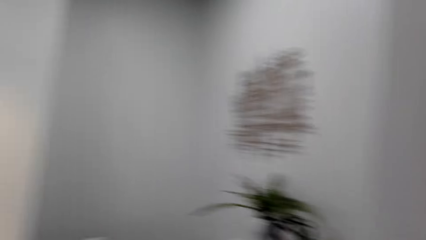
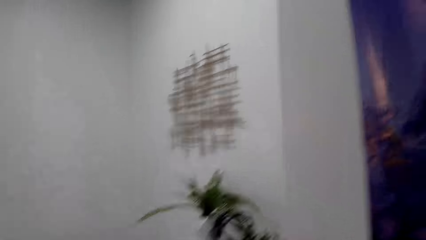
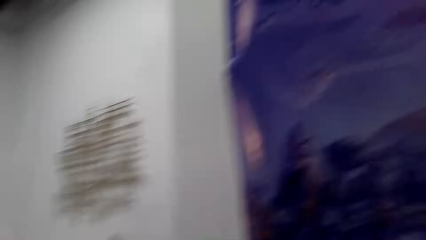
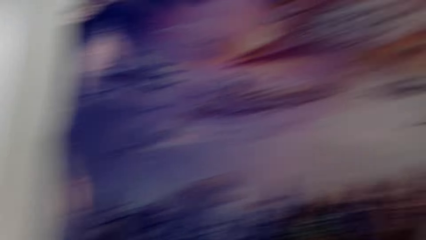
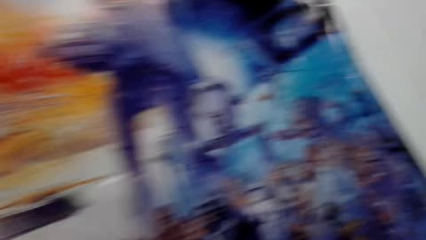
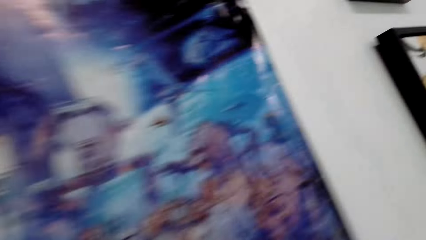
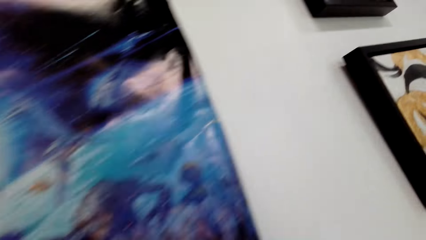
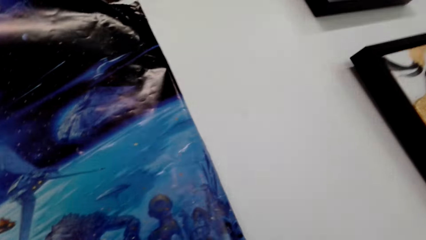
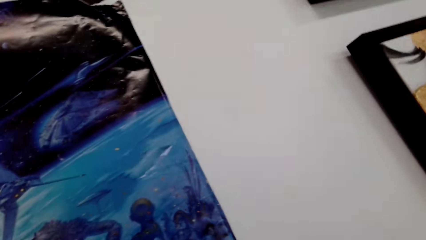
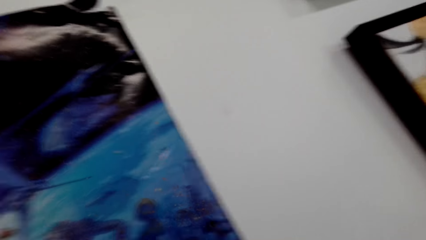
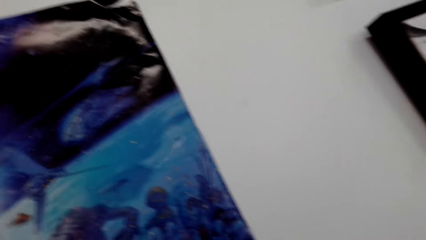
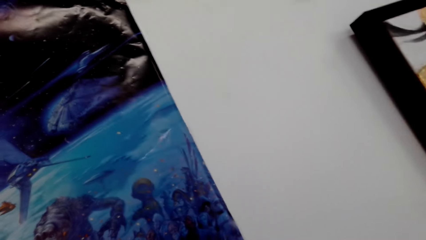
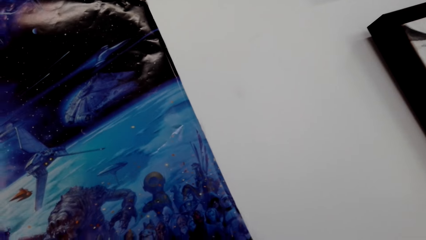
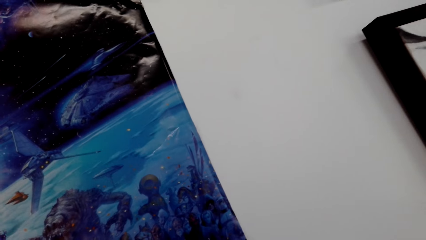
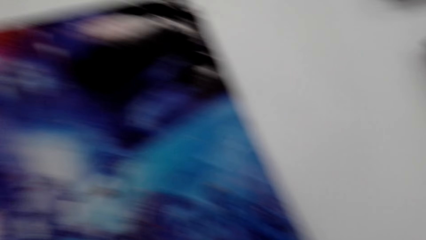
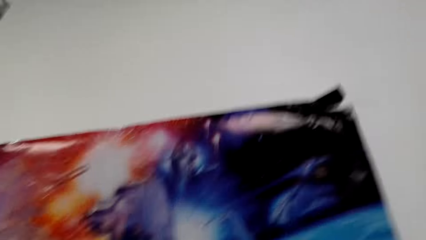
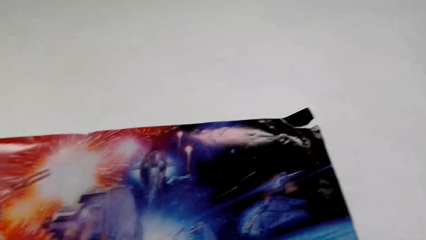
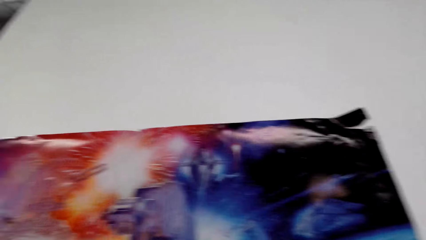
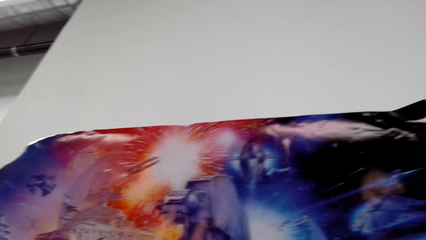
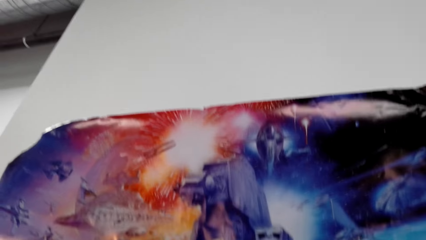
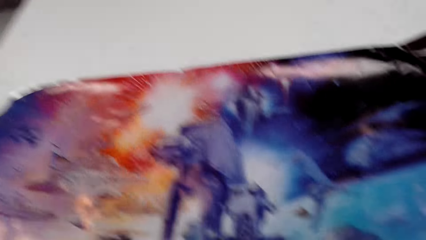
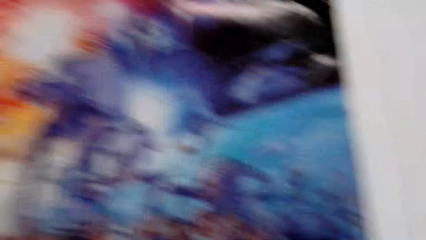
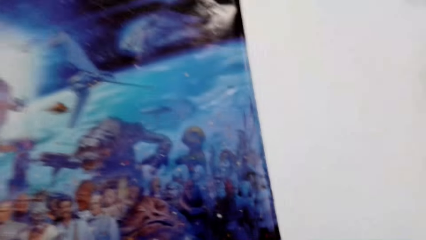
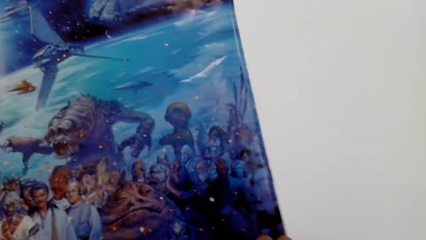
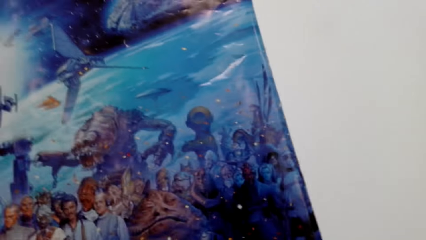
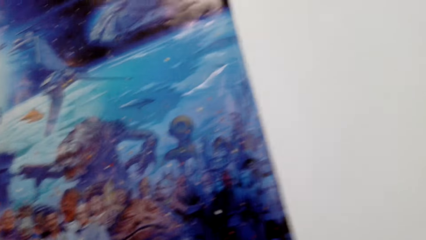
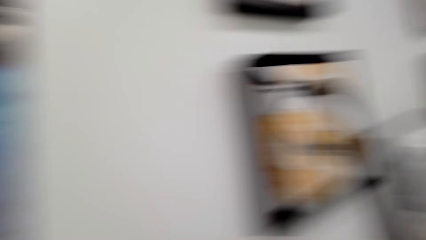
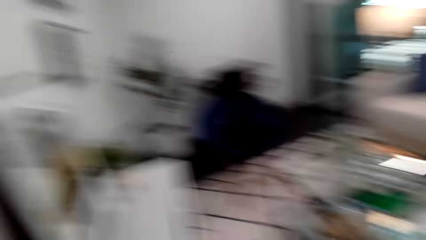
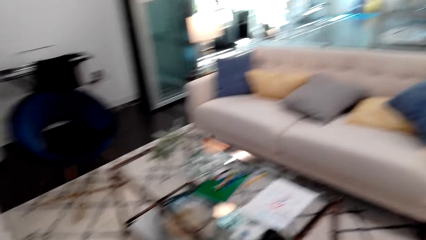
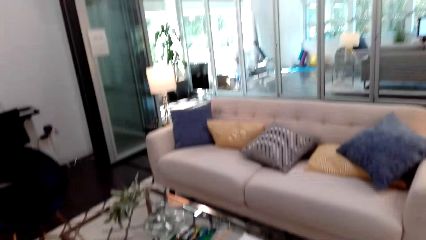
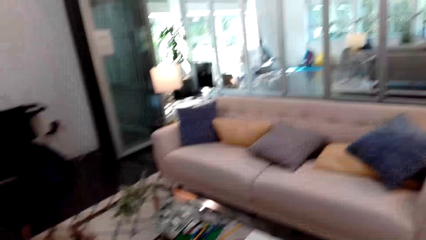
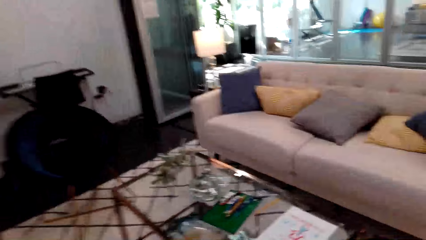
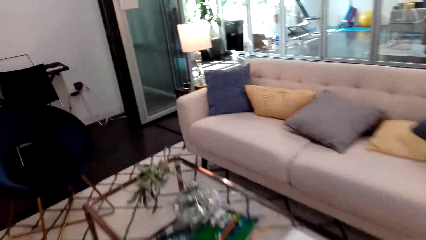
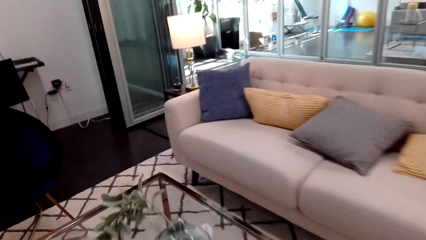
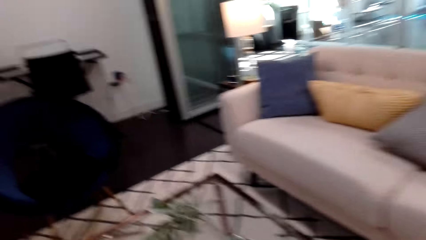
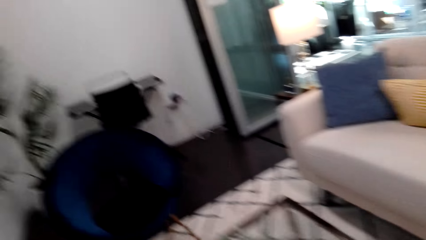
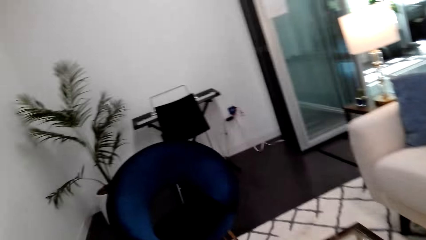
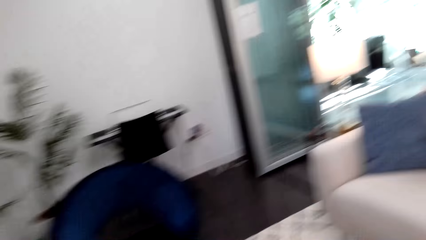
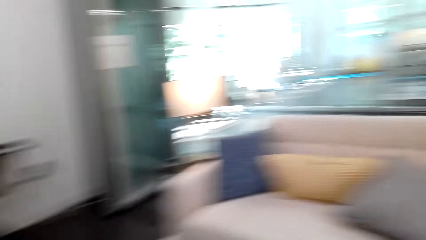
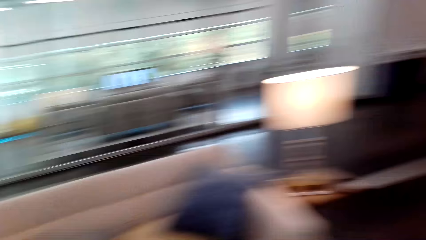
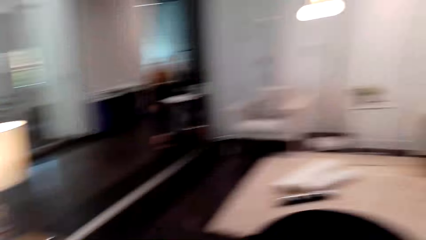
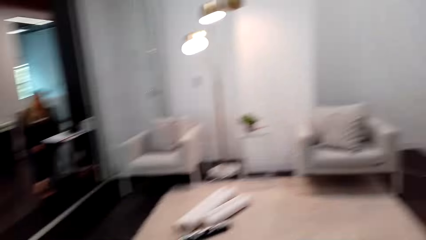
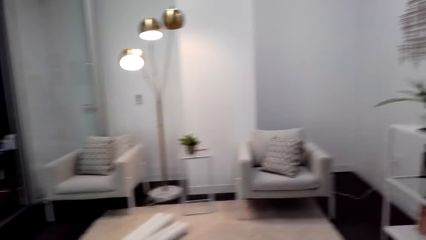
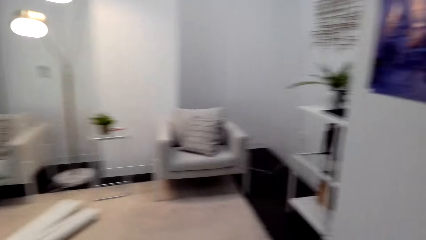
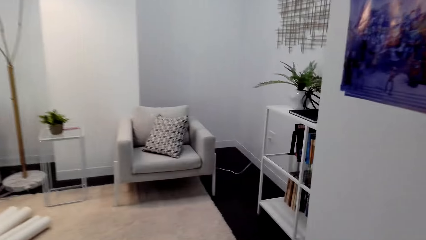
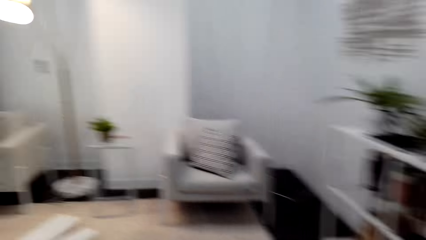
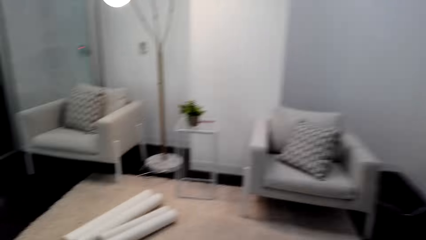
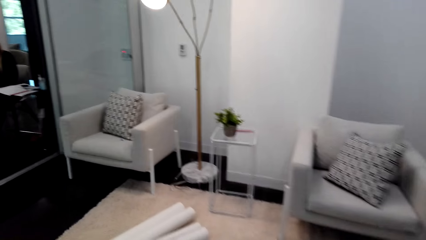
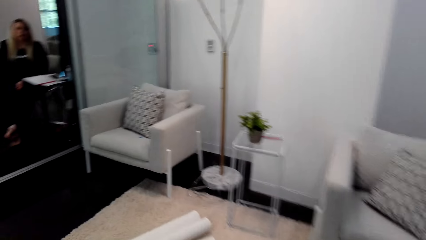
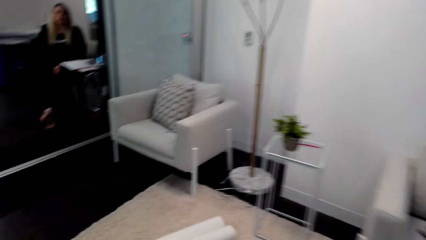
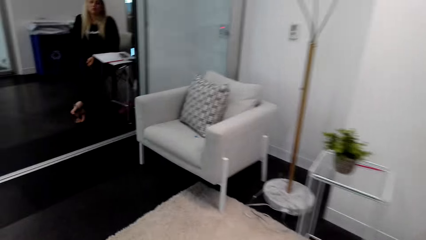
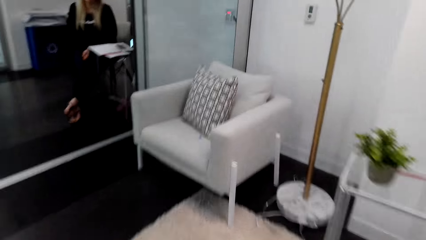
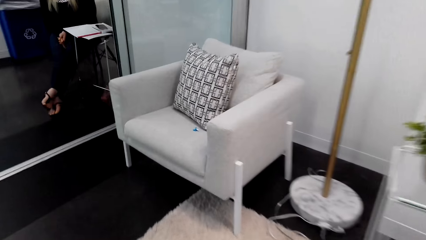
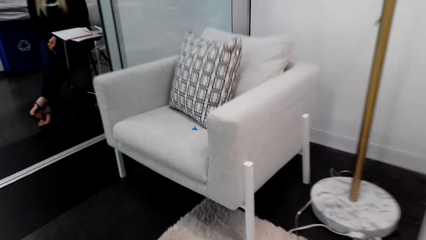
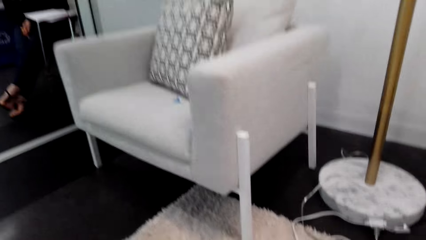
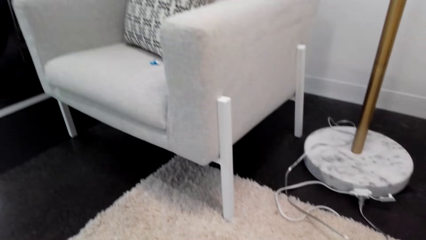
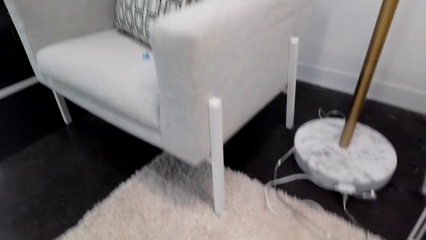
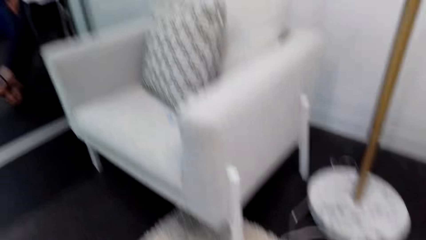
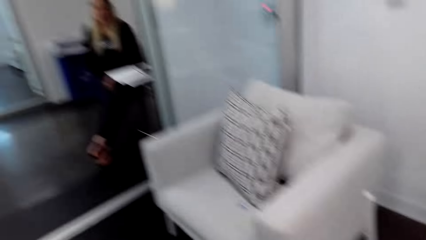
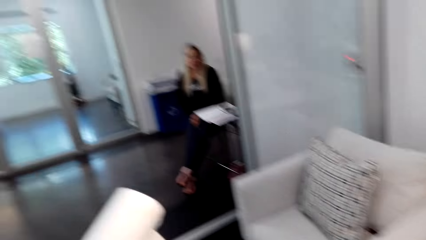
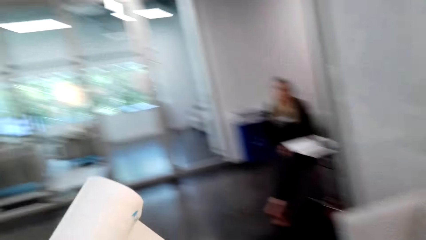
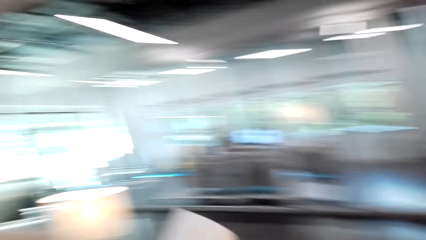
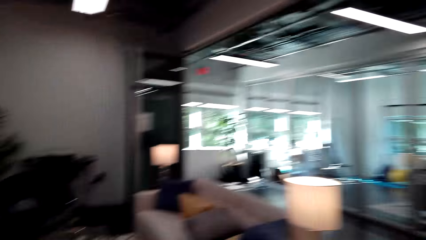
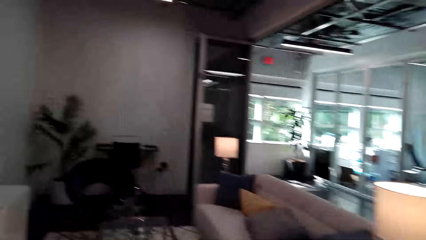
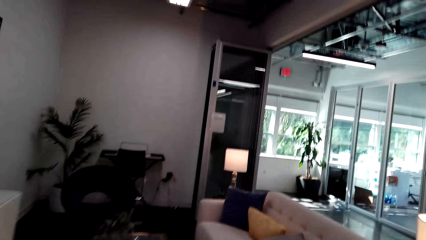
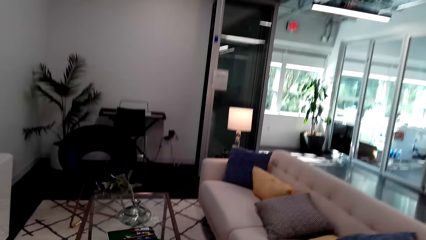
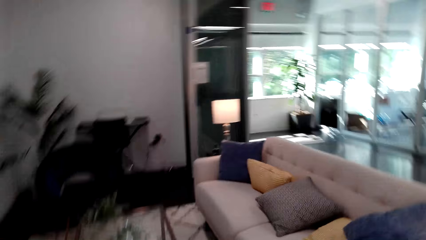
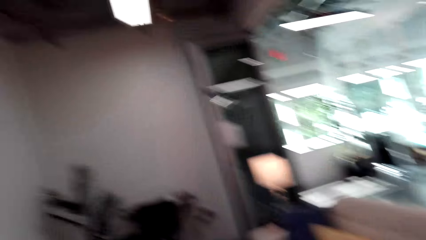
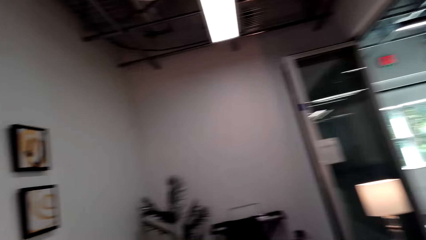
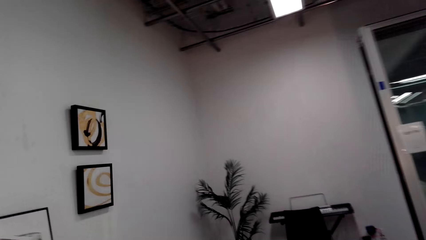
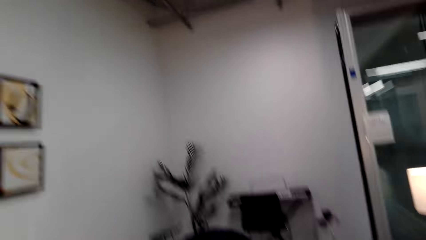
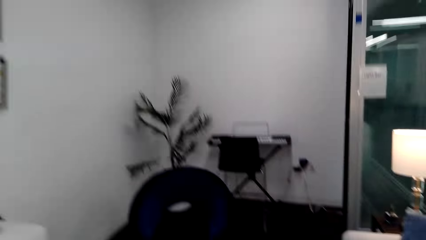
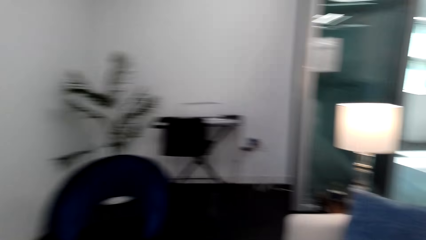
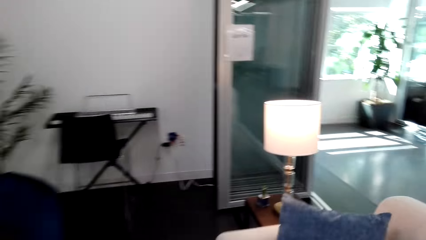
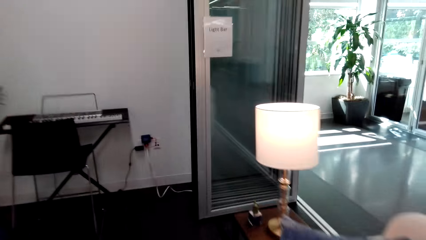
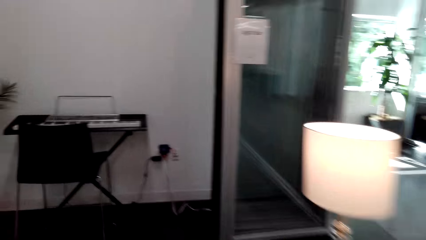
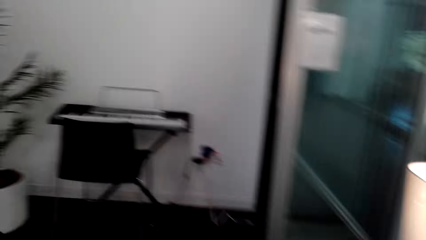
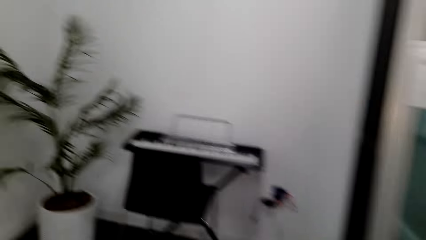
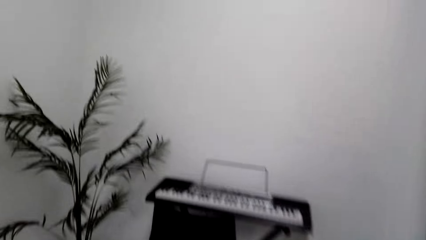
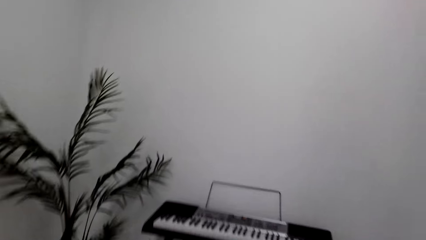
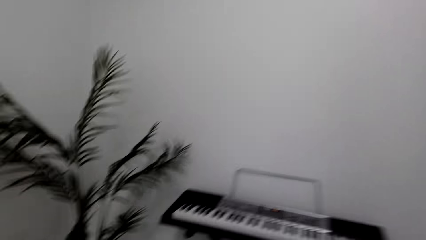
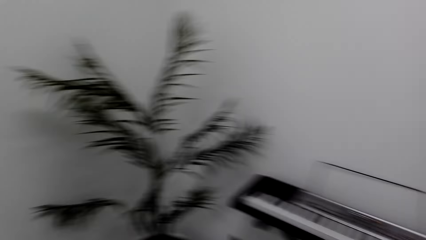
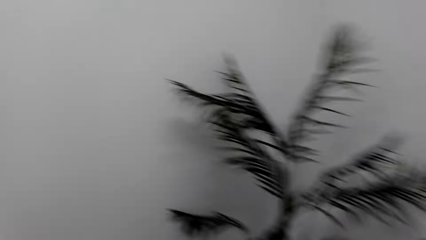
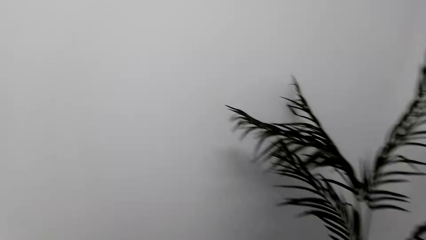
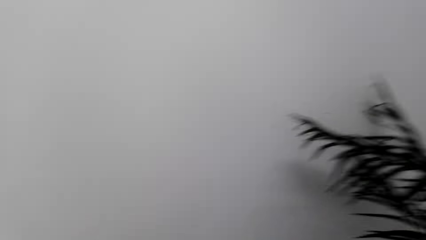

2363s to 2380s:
The camera wearer walks around the house. They dialogue with a person. They pick up an art. They walk around the house.
